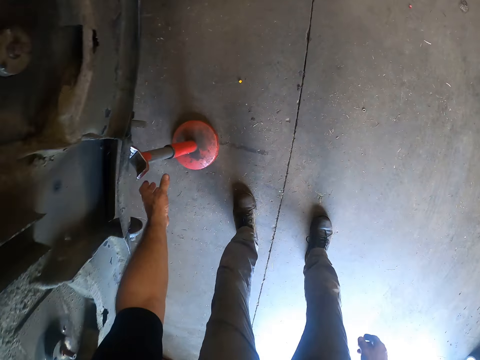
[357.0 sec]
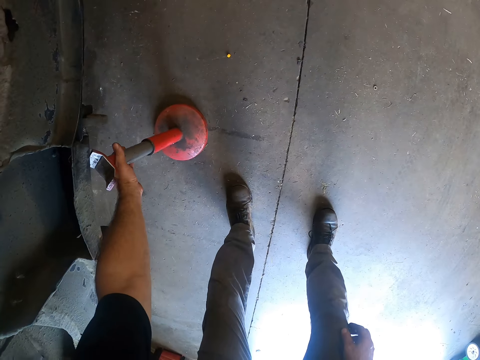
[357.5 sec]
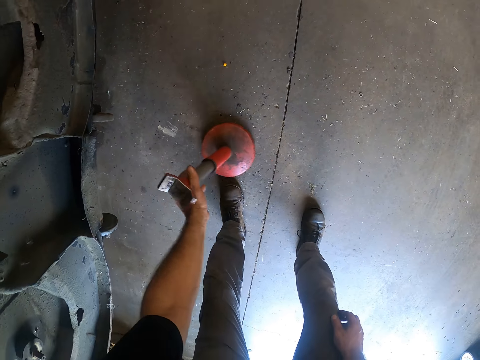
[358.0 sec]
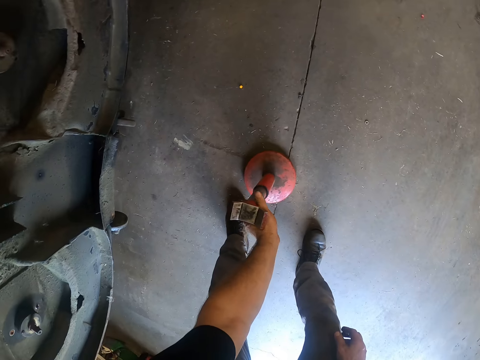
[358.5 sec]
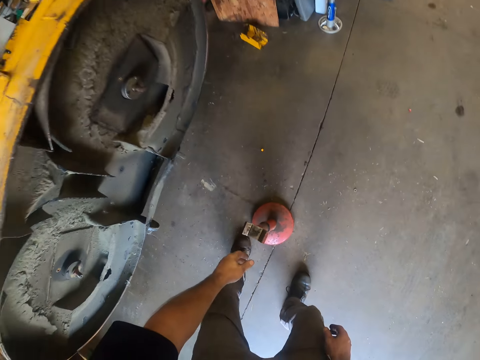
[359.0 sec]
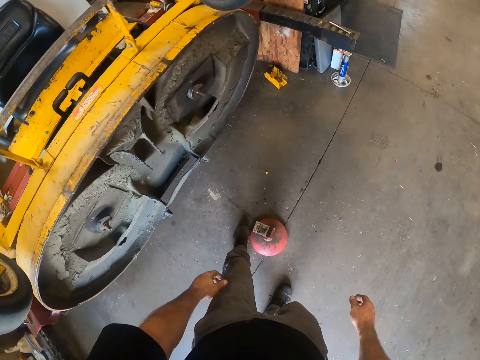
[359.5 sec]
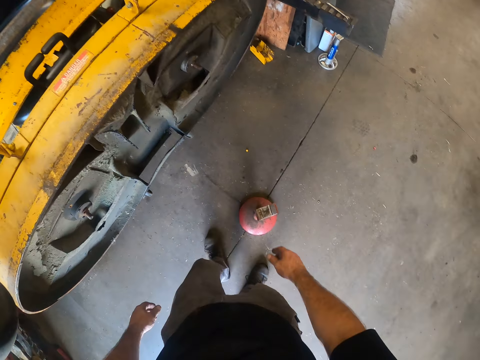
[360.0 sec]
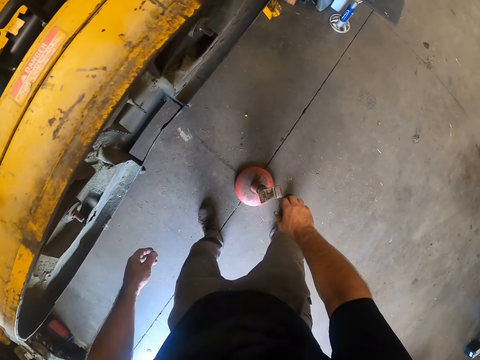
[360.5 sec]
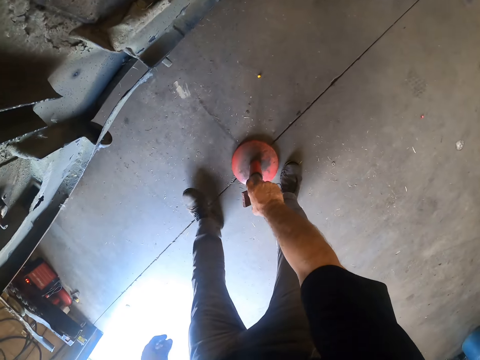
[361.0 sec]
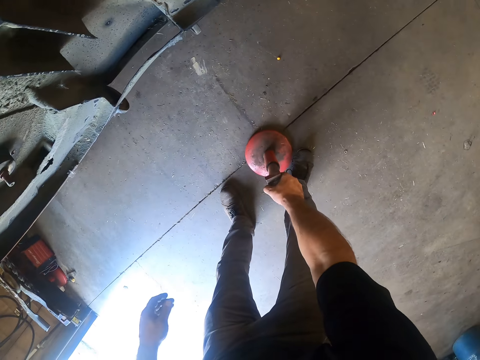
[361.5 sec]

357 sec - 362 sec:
The camera wearer moves a machine jack on the ground with his left hand. He steps on the jack. He lifts a jack pump. He adjusts the machine jack with his right hand.

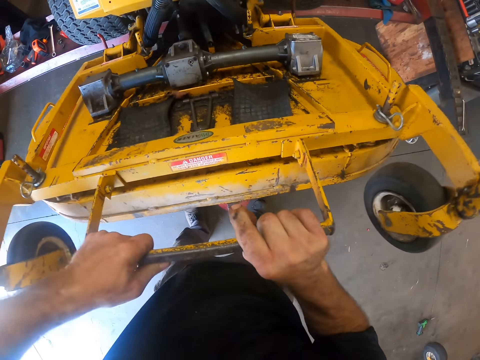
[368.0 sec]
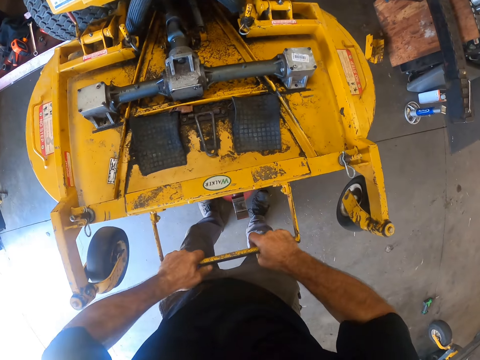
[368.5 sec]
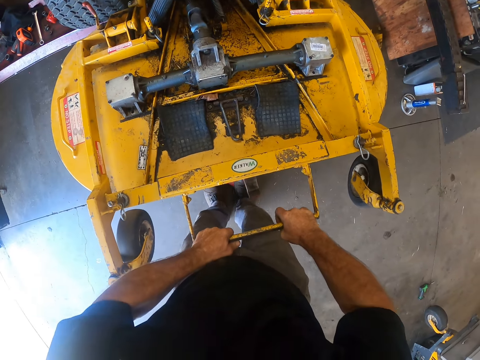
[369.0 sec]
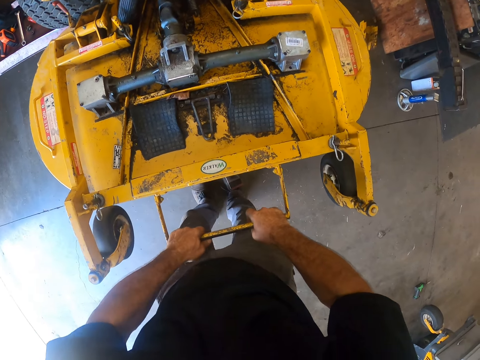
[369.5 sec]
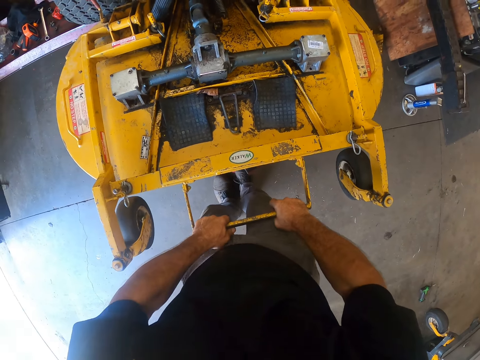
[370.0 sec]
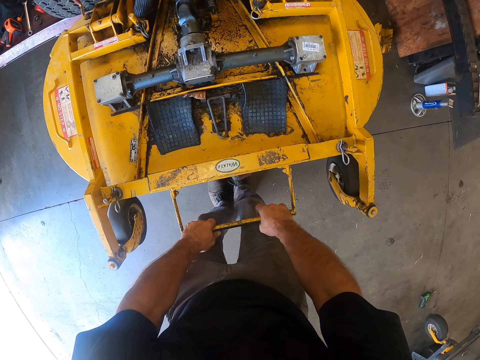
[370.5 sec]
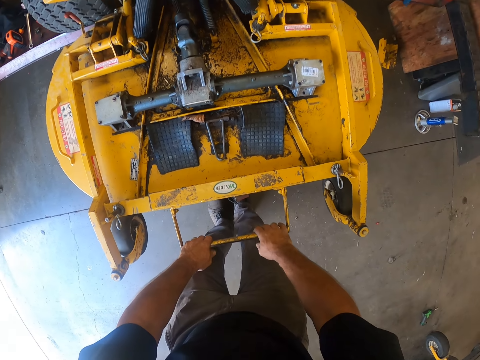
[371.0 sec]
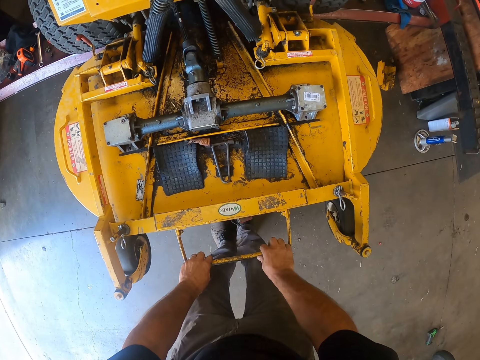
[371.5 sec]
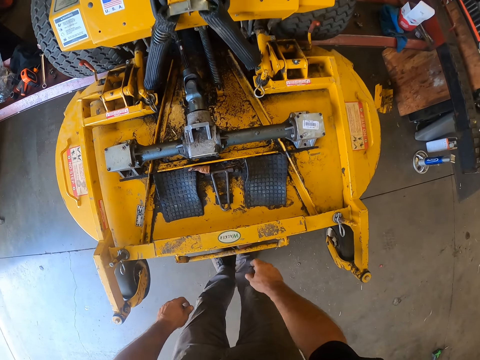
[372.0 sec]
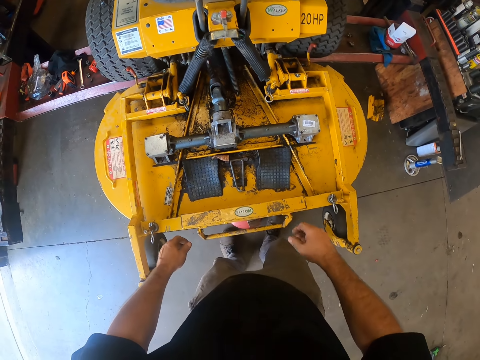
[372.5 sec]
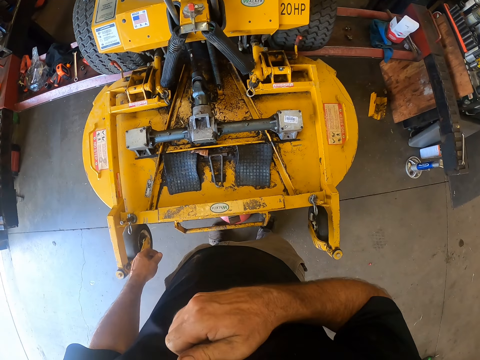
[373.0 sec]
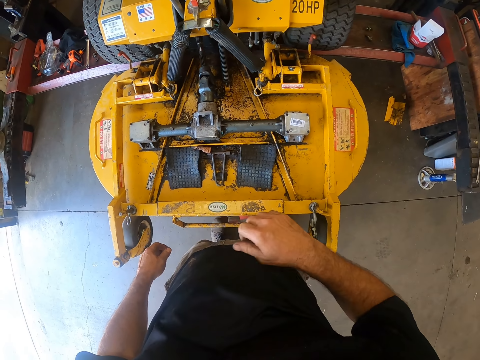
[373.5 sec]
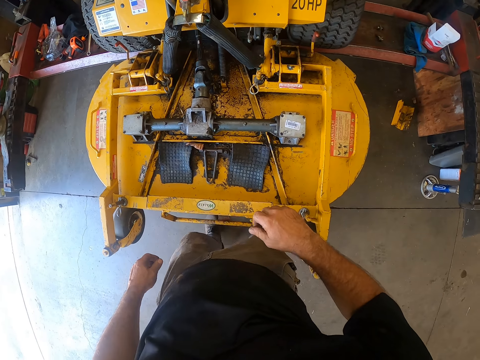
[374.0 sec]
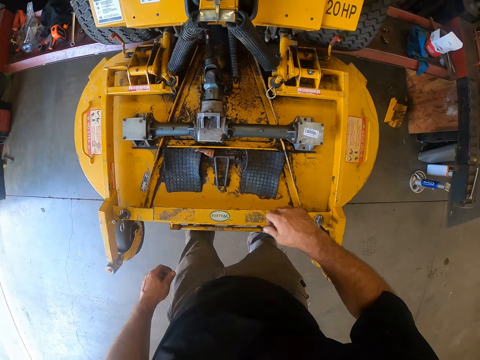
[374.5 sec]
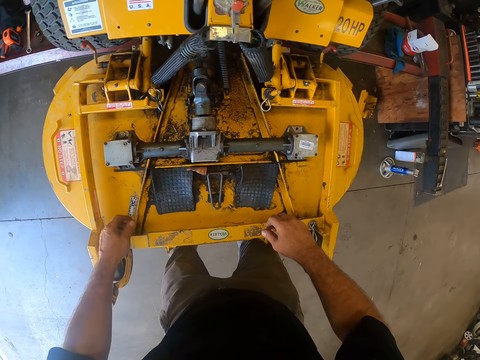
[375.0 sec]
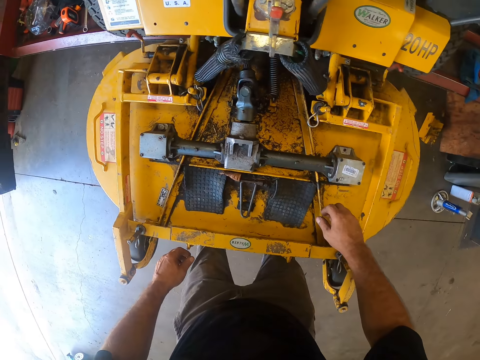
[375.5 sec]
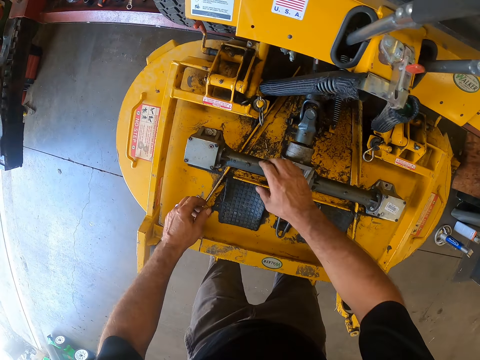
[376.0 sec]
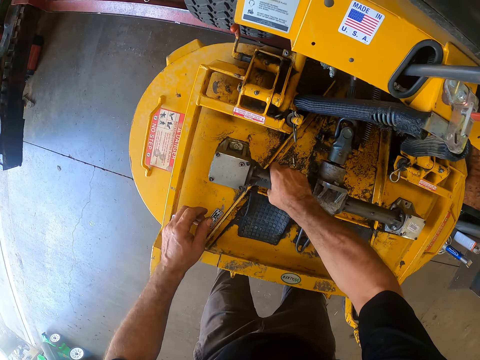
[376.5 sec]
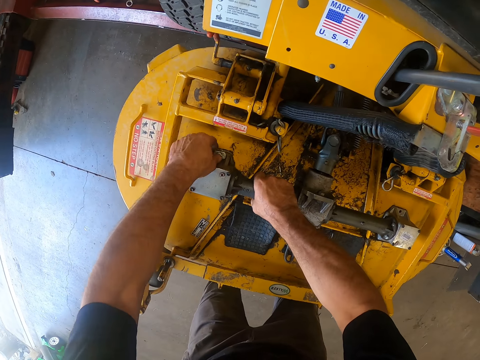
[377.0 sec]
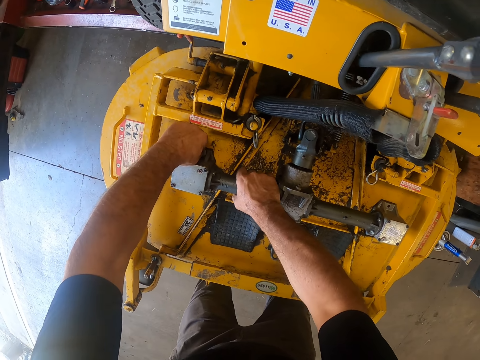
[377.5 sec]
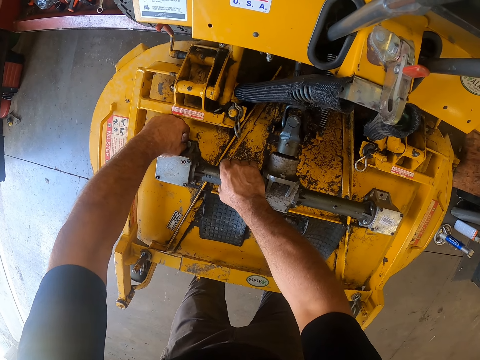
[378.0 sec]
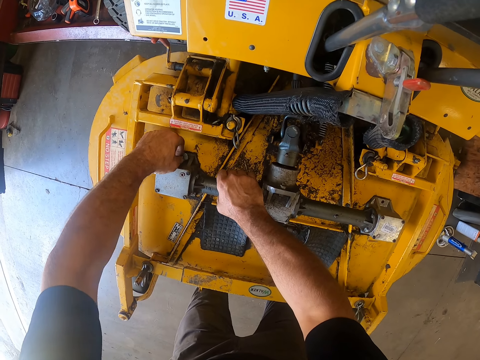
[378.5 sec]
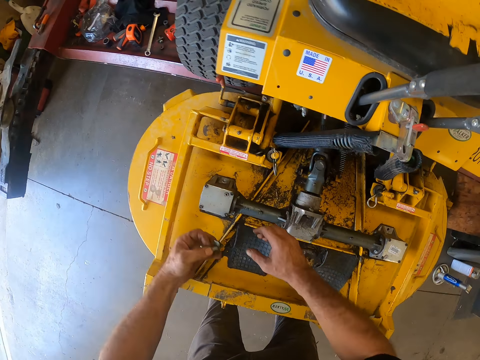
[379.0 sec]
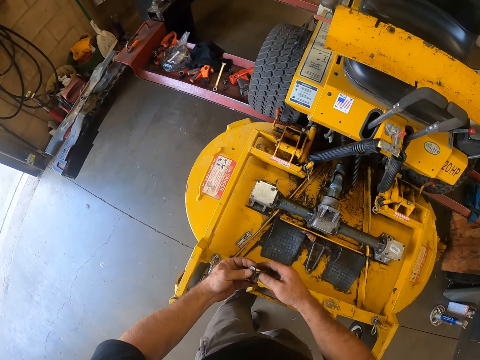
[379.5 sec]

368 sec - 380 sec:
The camera wearer lowers the lawnmower deck onto the machine jack holder with both hands. He pulls the lawn mower. He touches his shirt with his right hand. He touches the face. He lifts a metal on the lawn mower. He holds a machine on the lawnmower deck with his right hand. He removes a screw on the machine with his left hand.

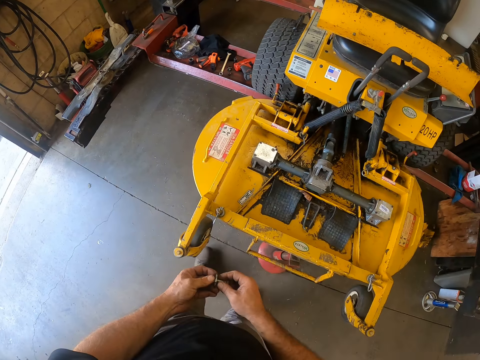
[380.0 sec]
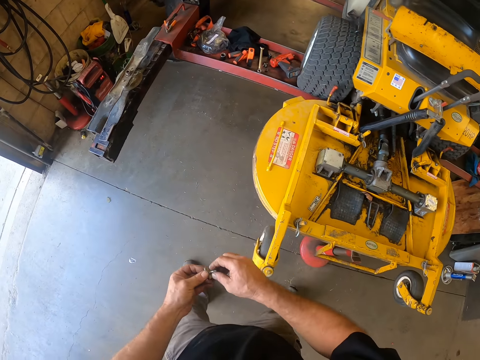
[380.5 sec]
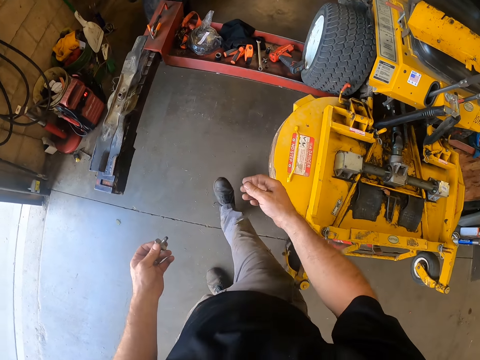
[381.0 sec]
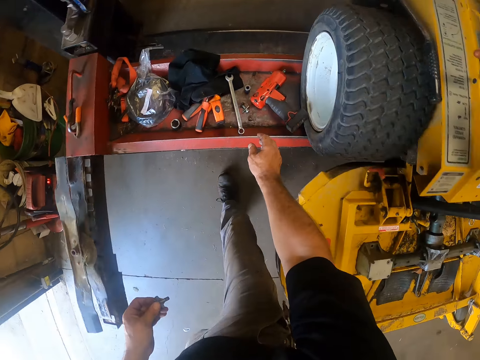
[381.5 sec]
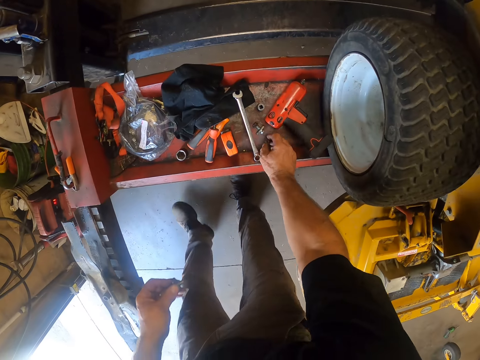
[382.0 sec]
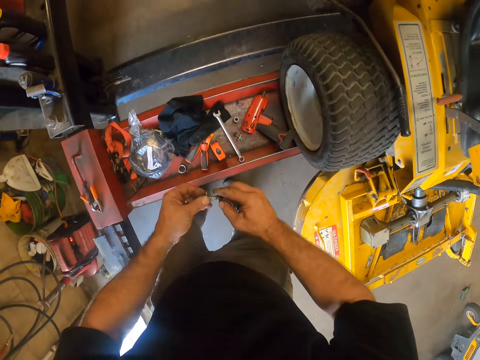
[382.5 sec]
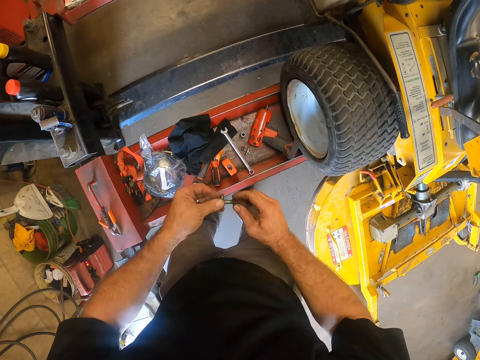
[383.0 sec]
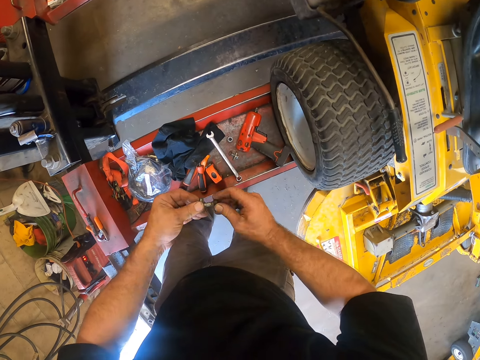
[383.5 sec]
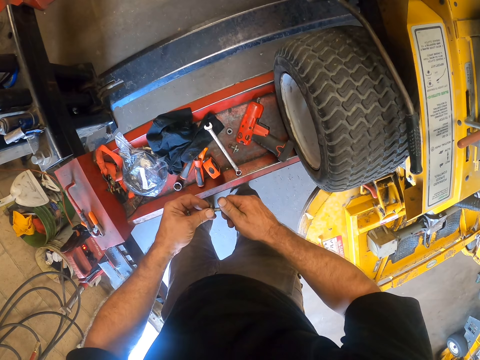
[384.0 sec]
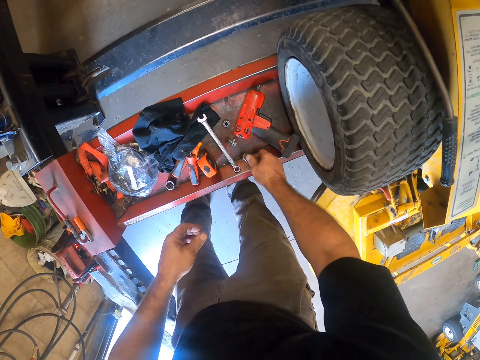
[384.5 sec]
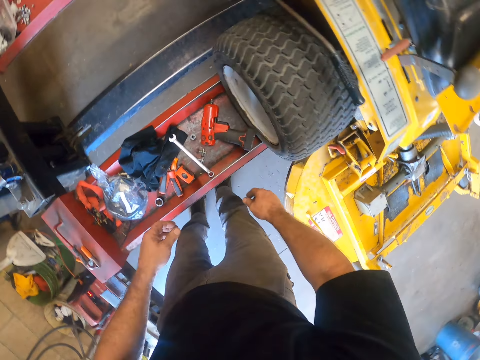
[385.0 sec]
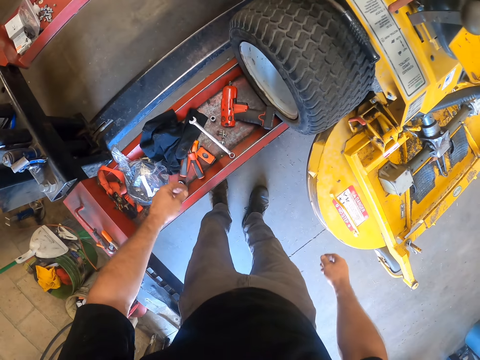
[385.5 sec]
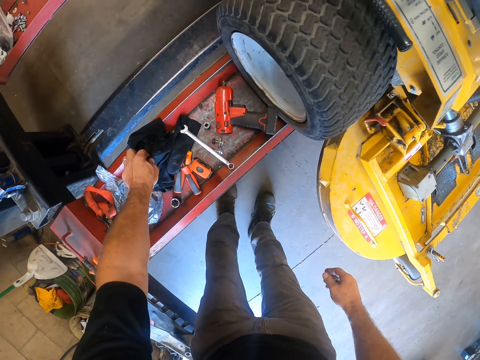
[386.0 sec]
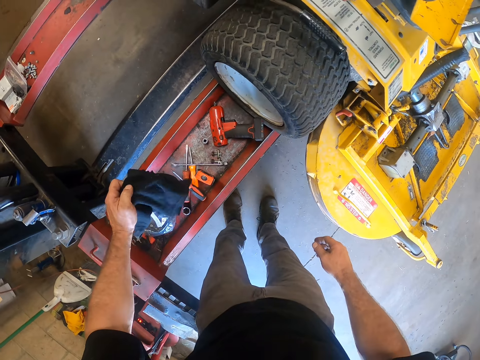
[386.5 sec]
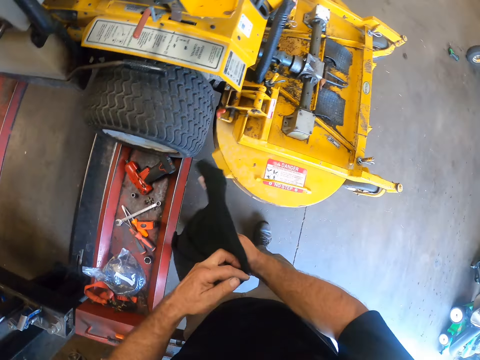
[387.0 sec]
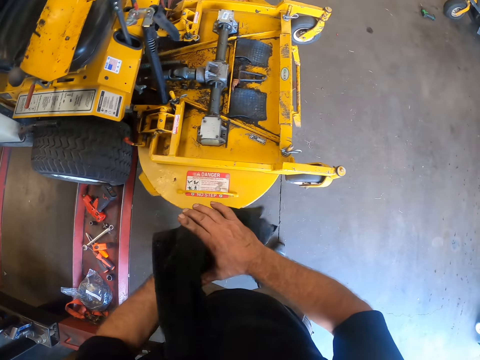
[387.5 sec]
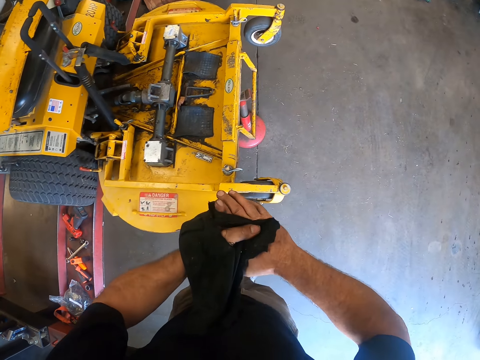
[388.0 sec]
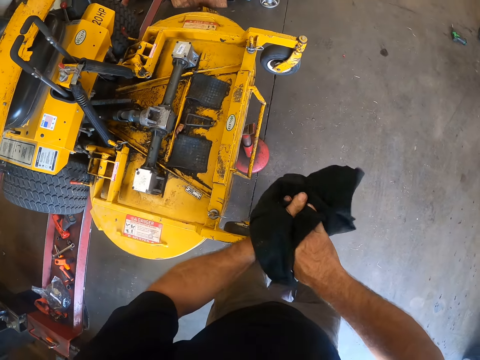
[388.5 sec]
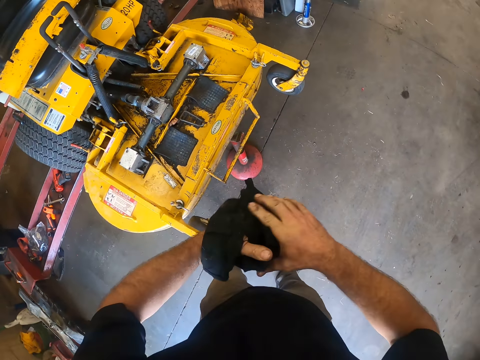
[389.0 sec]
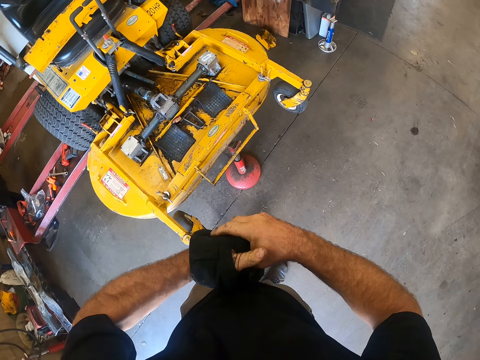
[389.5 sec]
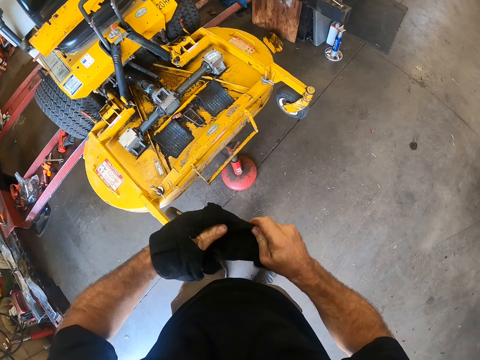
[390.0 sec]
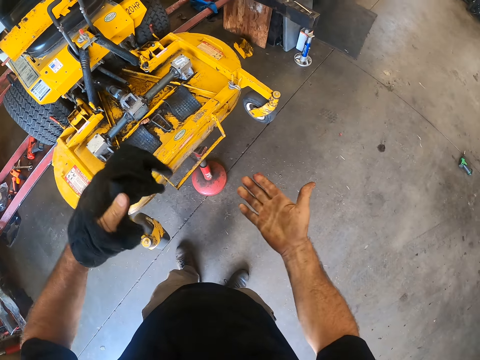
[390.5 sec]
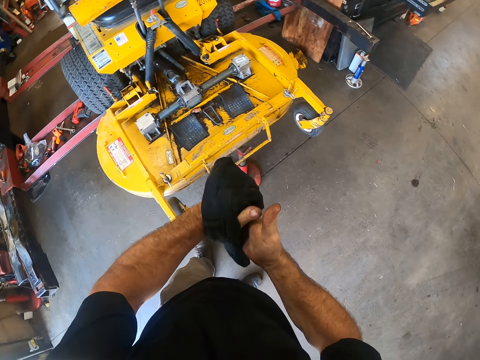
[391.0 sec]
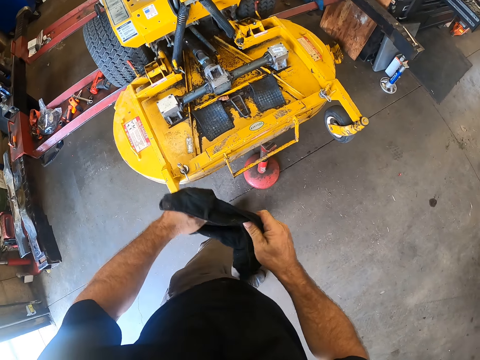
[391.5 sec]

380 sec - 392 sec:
The camera wearer holds the screw with both hands. He walks in the workshop. He holds the screw with his left hand. He picks up the bolt from the auto lift with his right hand. He attaches the bolt in his right hand to the screw in his left hand. He drops the bolt and screw on the auto lift with his right hand. He picks up a piece of cloth from the auto lift with his left hand. He wipes both hands with the piece of cloth.
